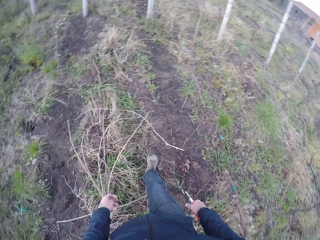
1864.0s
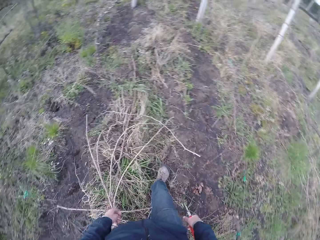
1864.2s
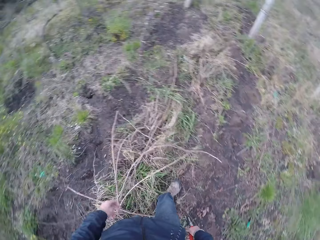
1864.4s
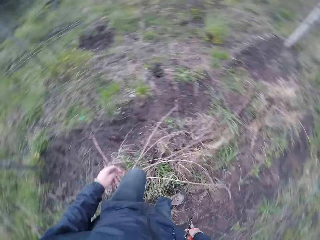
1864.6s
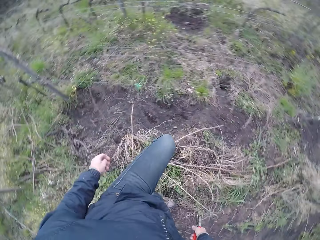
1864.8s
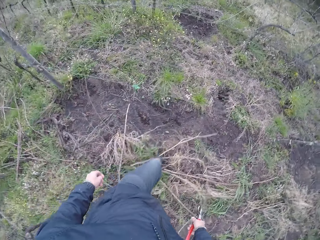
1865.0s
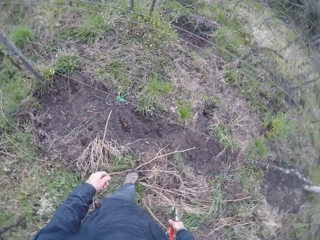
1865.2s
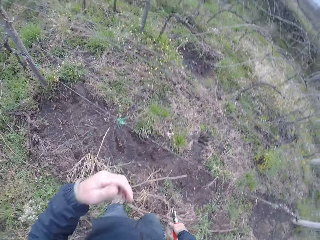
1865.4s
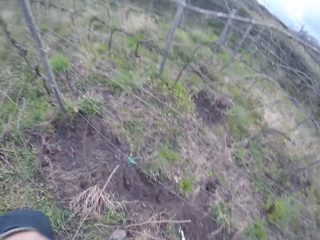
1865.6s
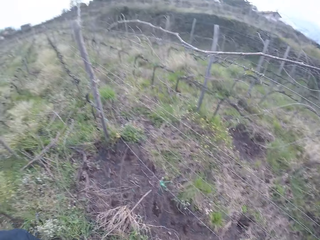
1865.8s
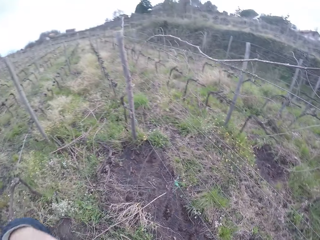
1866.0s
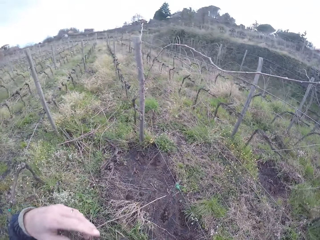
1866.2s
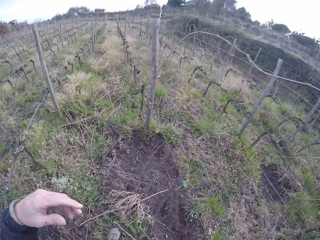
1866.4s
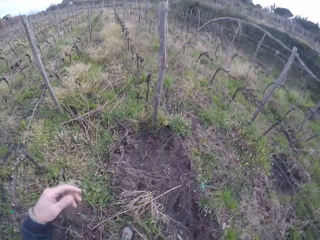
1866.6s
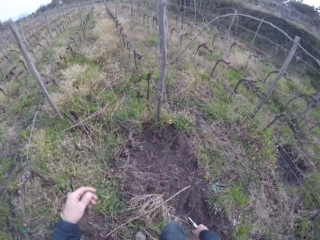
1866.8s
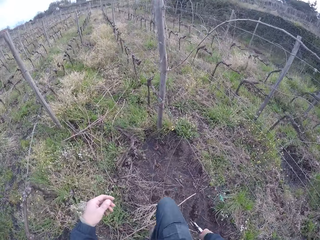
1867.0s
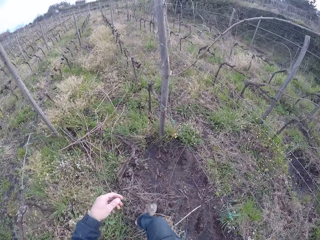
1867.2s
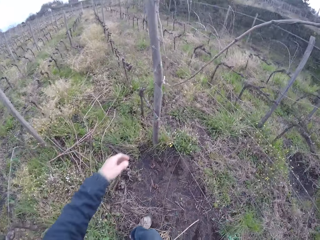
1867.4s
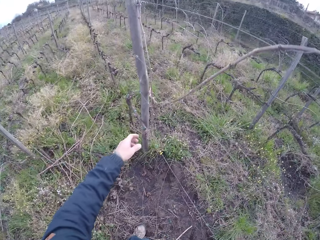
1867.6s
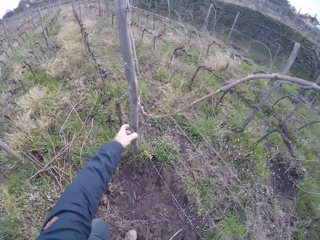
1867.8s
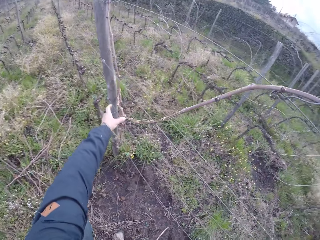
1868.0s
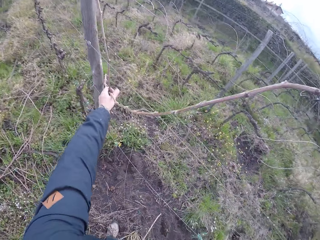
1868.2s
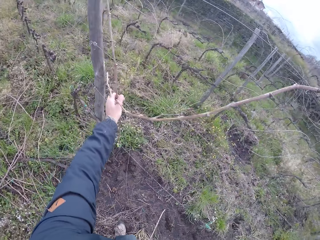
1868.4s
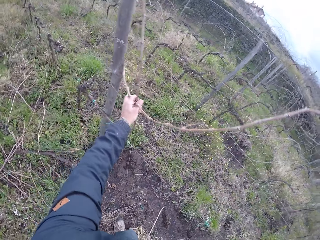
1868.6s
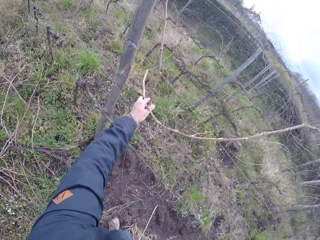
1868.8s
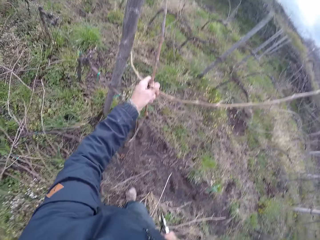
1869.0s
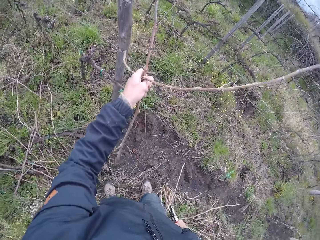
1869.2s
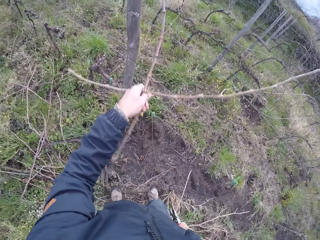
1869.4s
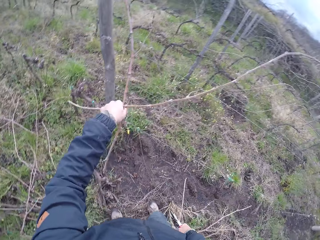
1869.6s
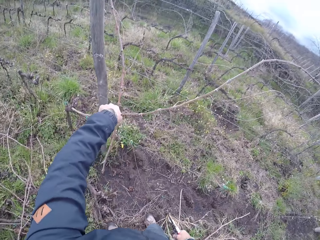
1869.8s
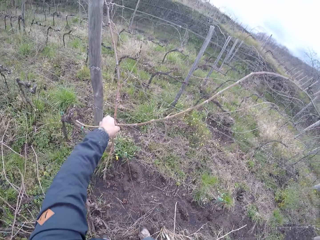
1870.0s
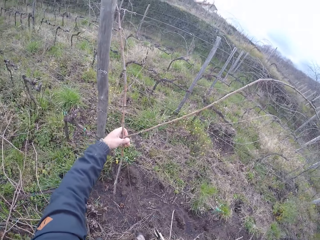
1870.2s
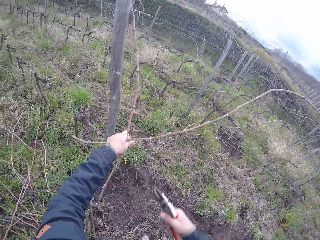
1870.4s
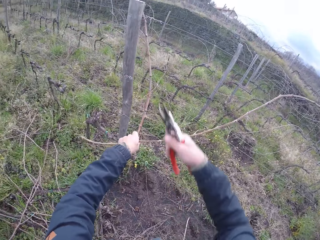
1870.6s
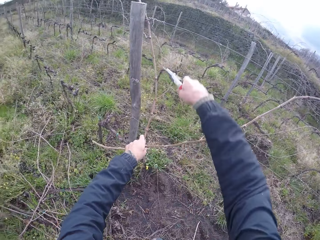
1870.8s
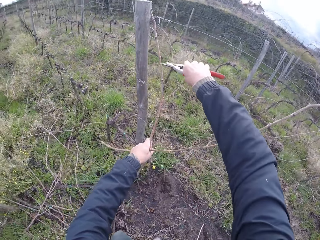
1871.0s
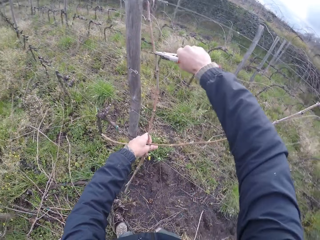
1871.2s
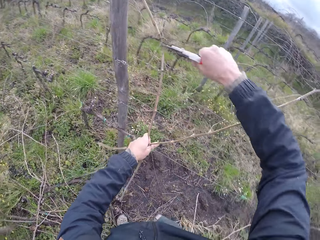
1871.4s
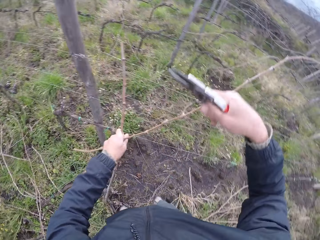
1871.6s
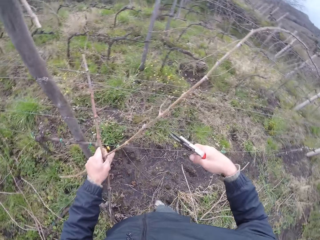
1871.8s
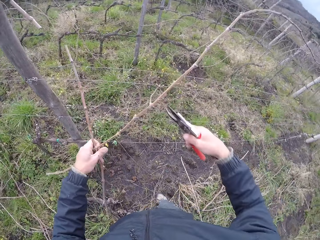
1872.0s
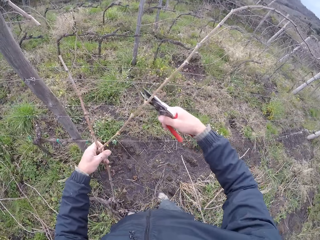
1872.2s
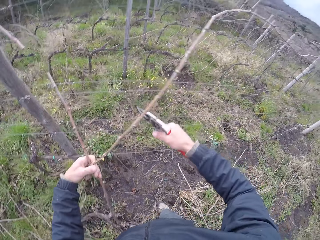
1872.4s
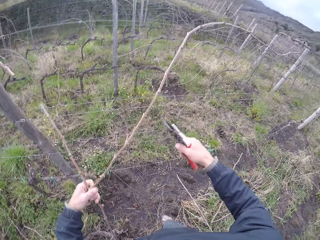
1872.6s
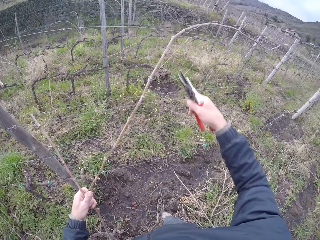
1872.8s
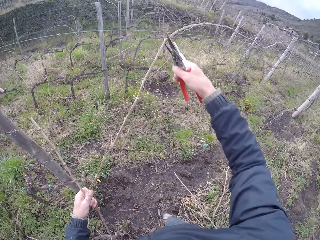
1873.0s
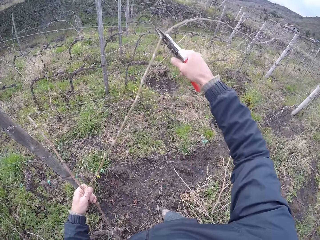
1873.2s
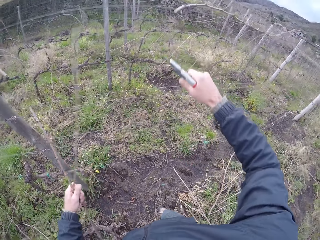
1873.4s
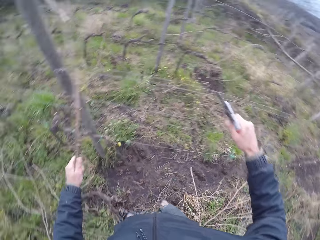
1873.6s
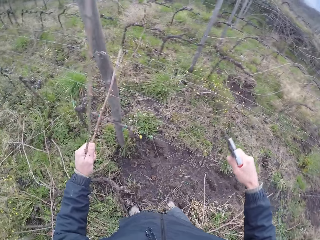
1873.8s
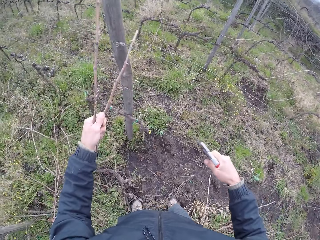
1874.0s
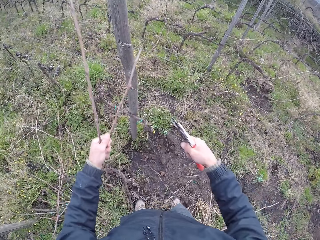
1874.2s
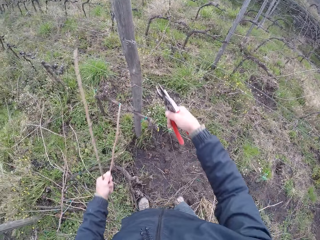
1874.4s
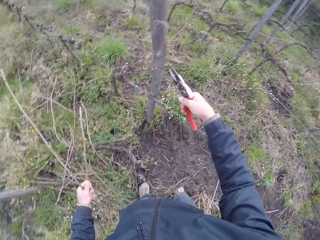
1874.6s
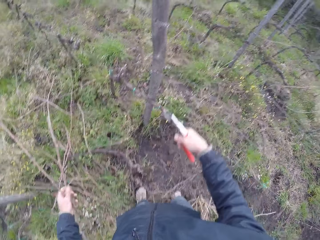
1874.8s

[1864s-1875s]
The camera wearer walks forward. He adjusts the camera, turns to the left and walks forward. He pulls some twigs or branches from the barbed wire fence with his left hand. He holds the branches with his left hand. He cuts the twigs in his left hand with the pruning plier or secateurs in his right hand. He cuts a tendril with the secateurs. He cuts a branch with the secateurs.

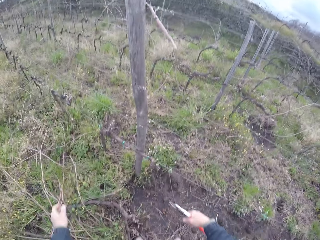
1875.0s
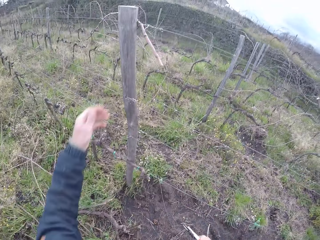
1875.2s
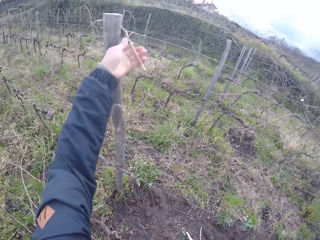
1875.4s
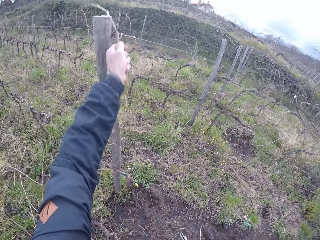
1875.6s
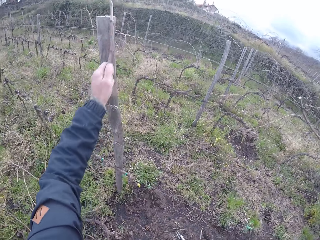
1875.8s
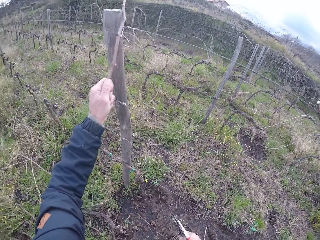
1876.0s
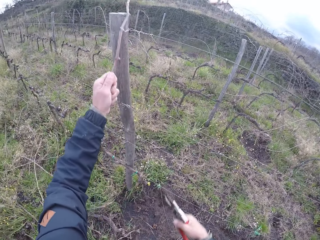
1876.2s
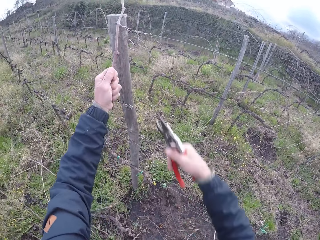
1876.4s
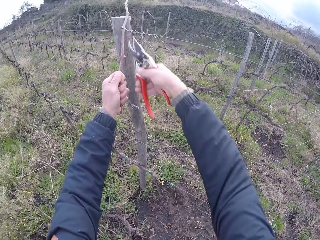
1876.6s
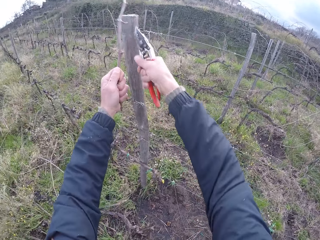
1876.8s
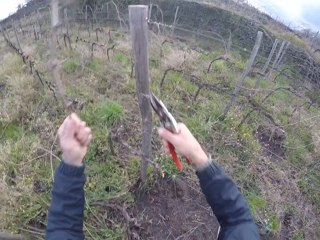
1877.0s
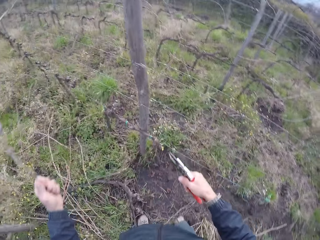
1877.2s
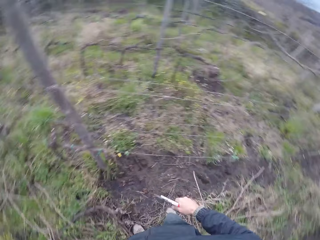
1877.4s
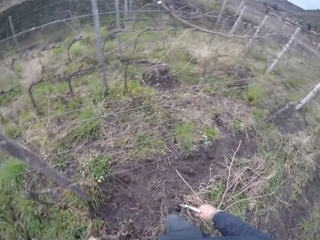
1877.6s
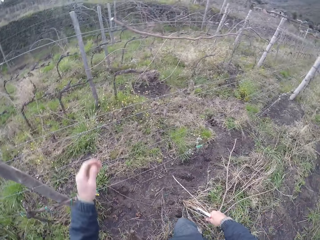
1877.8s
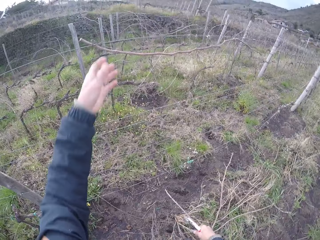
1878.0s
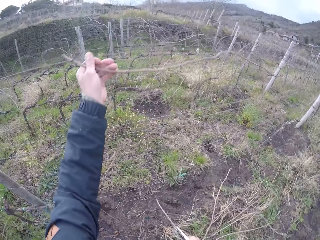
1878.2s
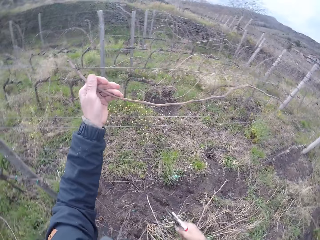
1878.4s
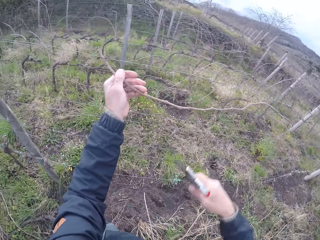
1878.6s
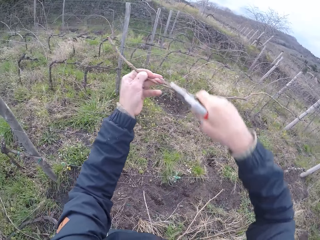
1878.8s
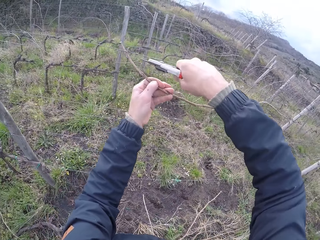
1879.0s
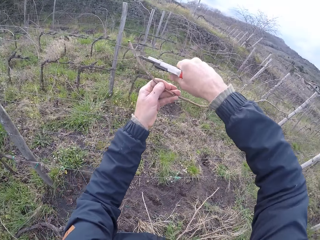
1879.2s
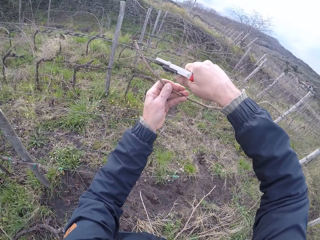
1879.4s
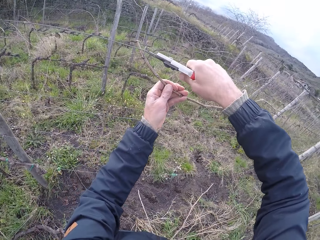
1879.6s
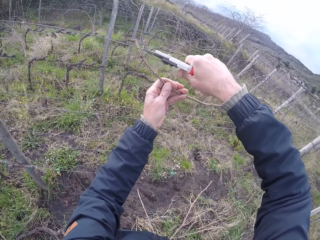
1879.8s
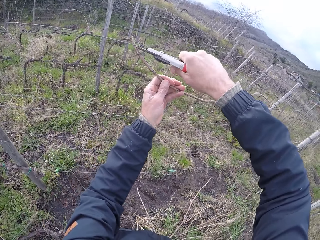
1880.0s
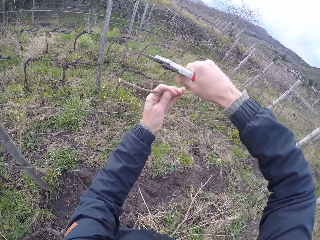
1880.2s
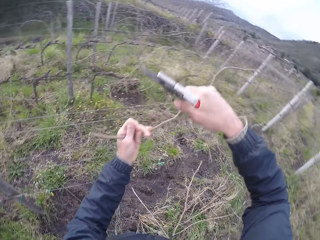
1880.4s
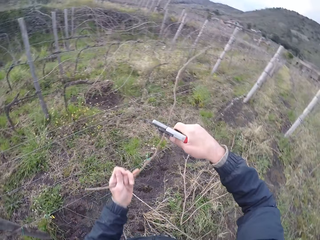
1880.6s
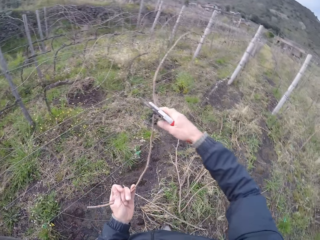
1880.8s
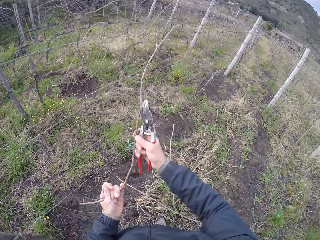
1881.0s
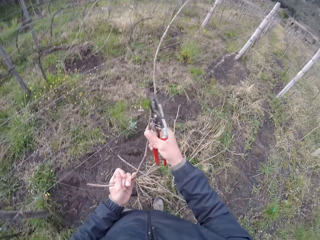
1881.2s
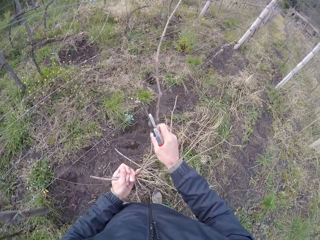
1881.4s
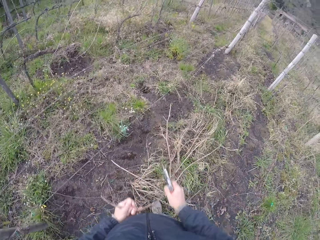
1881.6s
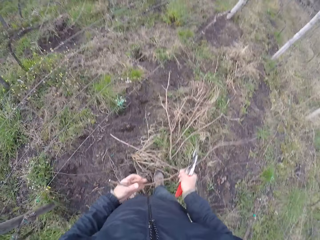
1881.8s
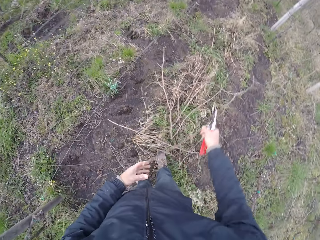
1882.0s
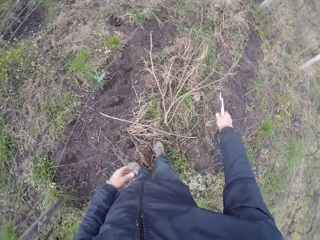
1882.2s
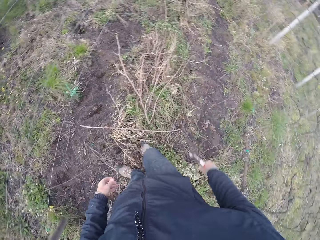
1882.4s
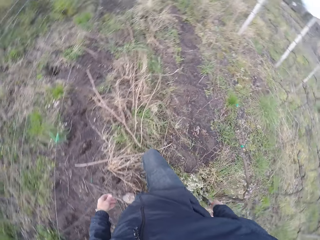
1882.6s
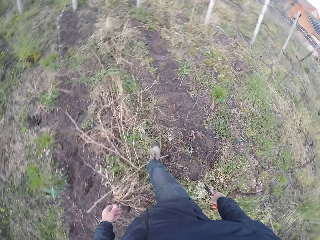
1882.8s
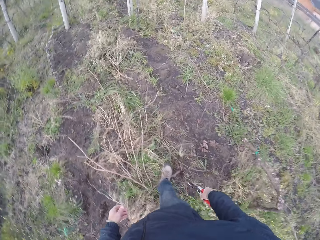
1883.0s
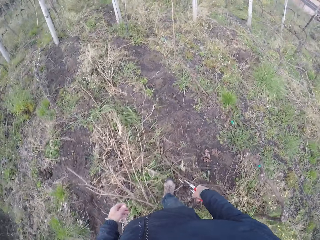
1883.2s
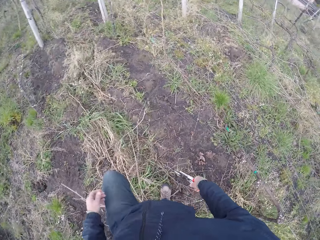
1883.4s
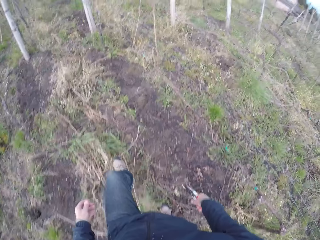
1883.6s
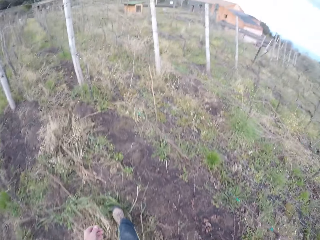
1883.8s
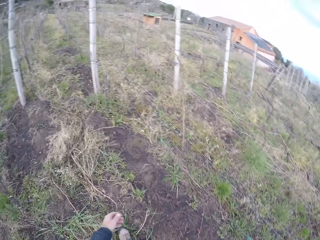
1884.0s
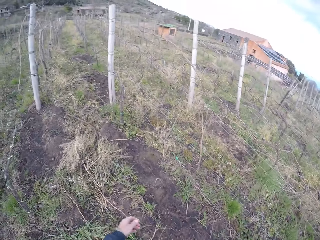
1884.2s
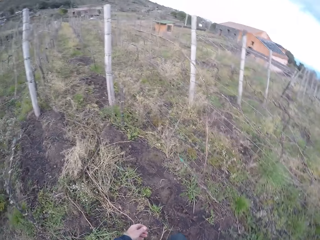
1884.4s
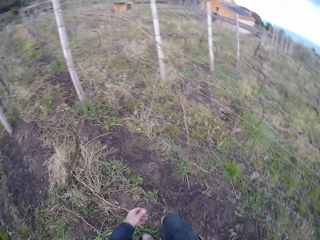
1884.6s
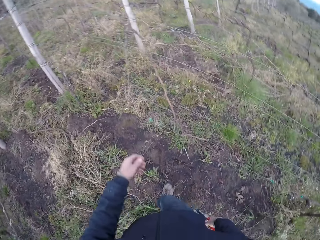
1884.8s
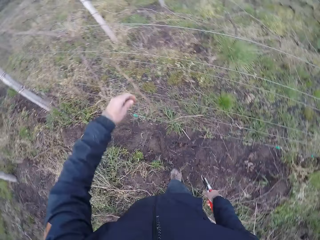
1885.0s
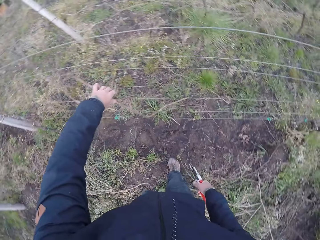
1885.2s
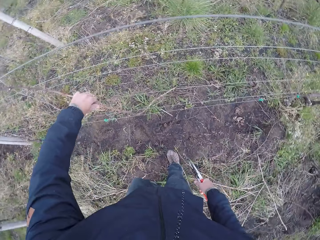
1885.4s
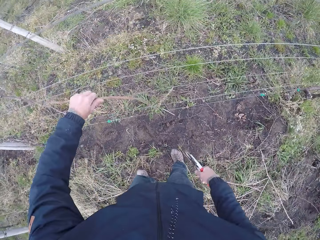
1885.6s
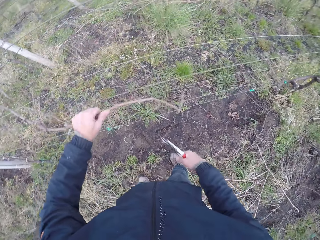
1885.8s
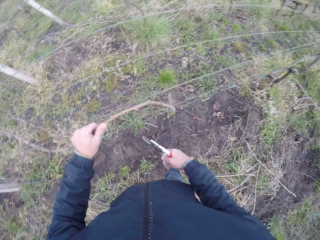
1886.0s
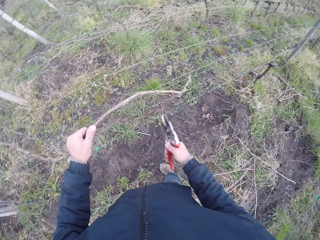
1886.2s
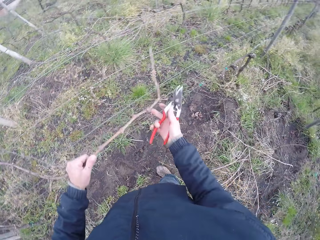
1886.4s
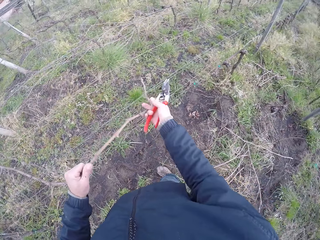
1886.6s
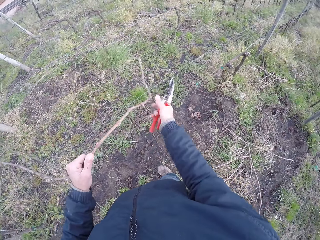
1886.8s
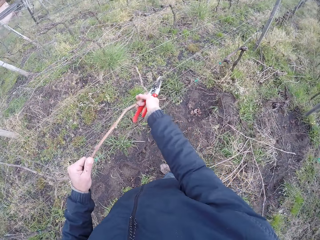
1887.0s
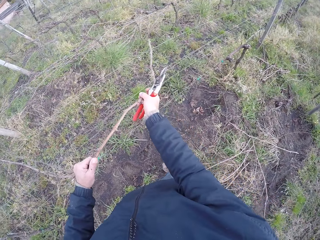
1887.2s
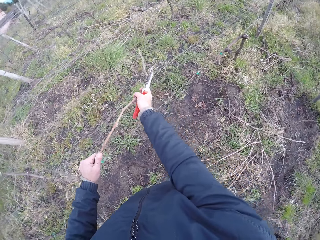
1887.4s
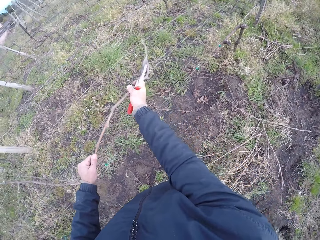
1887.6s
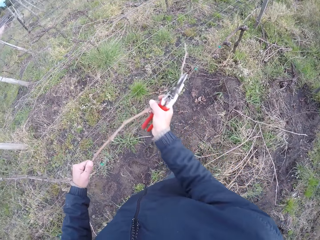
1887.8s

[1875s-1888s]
The camera wearer drops the twig or branch in his left hand on the ground. He pulls a twig from the barbed wire fence with his left hand. He cuts the twig in his left hand with the pruning plier in his right hand. He drops the branch on the ground. He pulls a twig from the barbed wire fence with his left hand. He holds a branch on the fence. He cuts the twig in his left hand with the pruning plier in his right hand. He drags the twig from the barbed wire fence with his hands. He drops the twig in his left hand on the ground. He walks forward. He pulls a twig from the barbed wire fence with his hands. He holds a branch on the fence.
